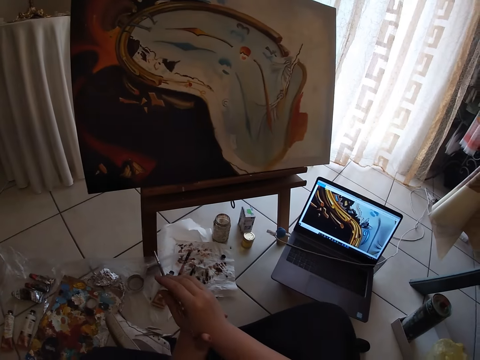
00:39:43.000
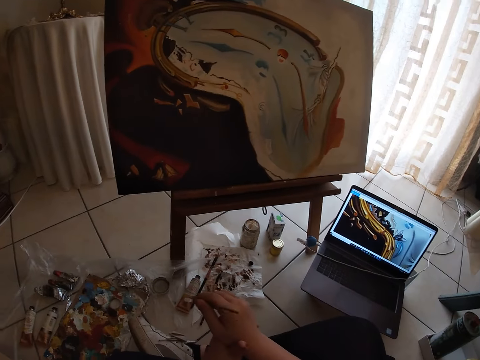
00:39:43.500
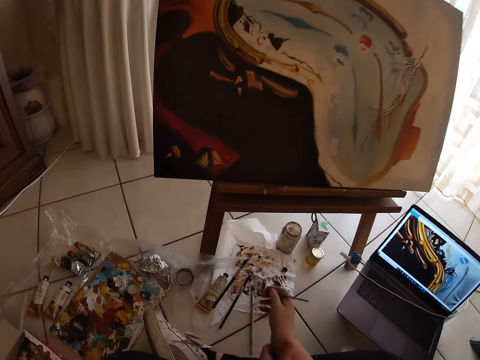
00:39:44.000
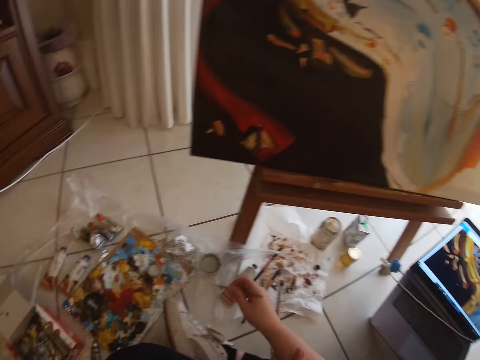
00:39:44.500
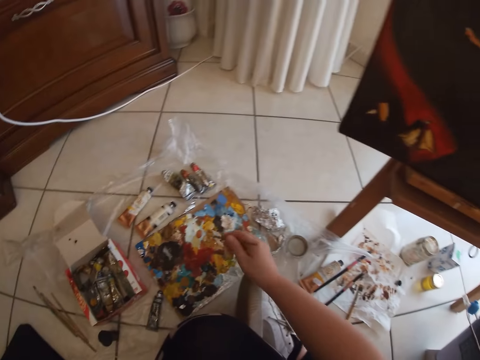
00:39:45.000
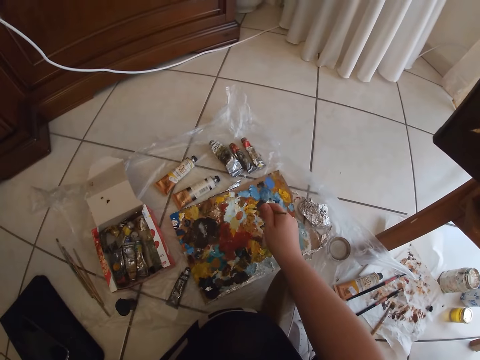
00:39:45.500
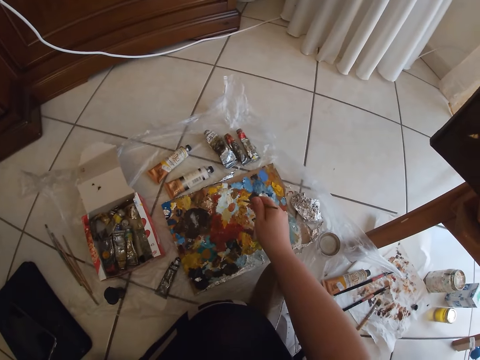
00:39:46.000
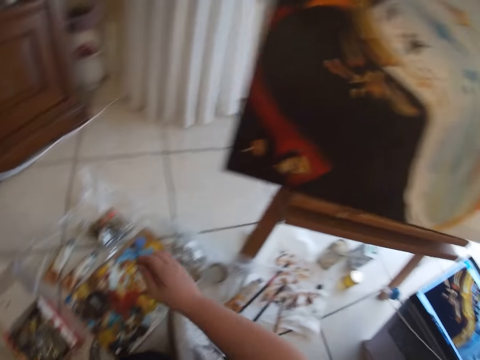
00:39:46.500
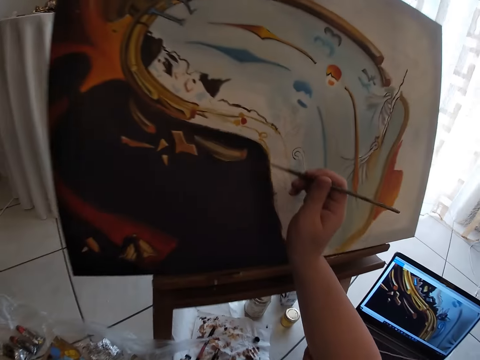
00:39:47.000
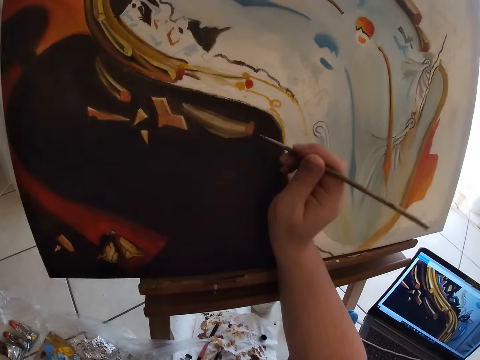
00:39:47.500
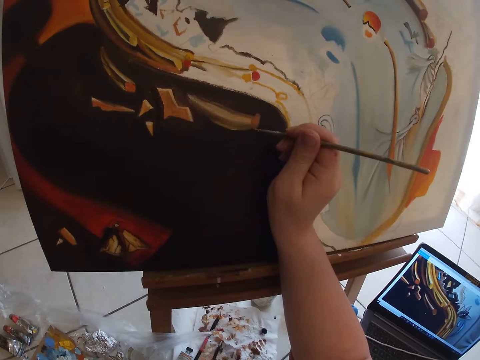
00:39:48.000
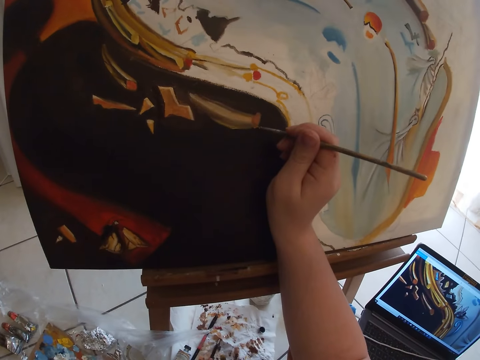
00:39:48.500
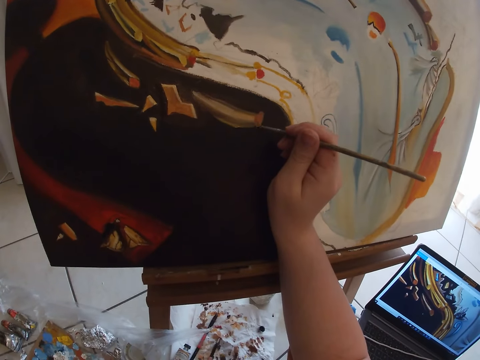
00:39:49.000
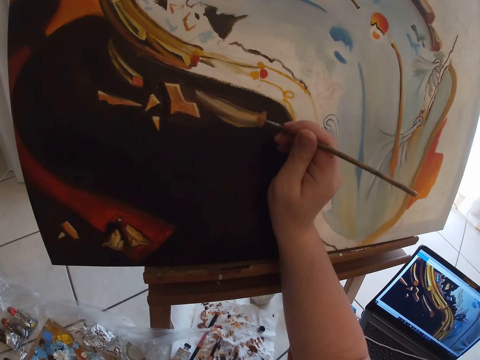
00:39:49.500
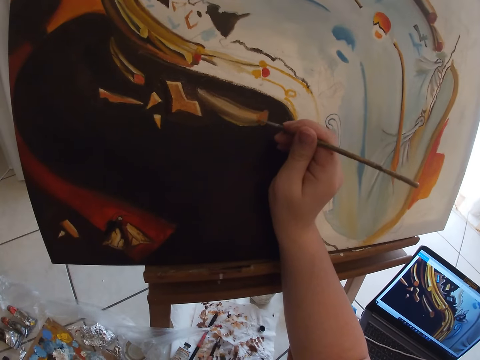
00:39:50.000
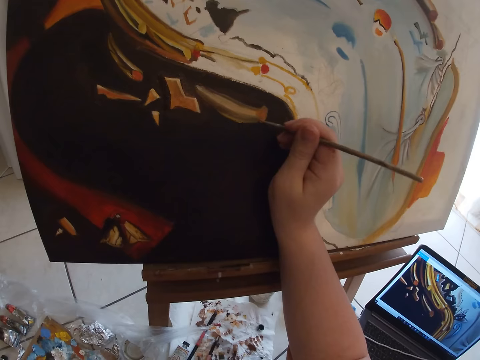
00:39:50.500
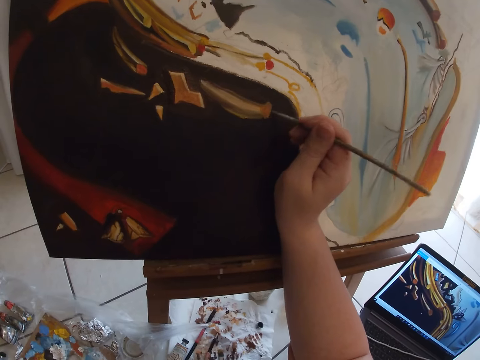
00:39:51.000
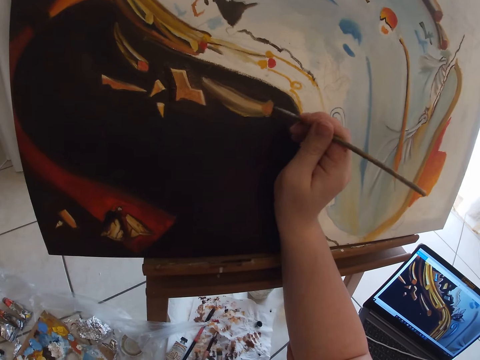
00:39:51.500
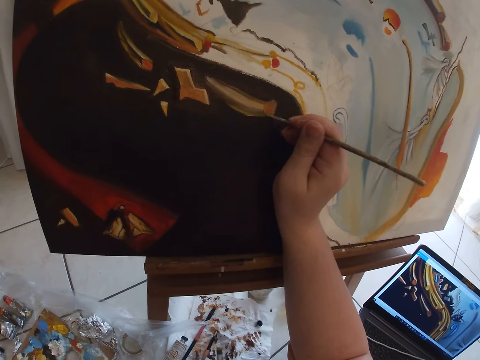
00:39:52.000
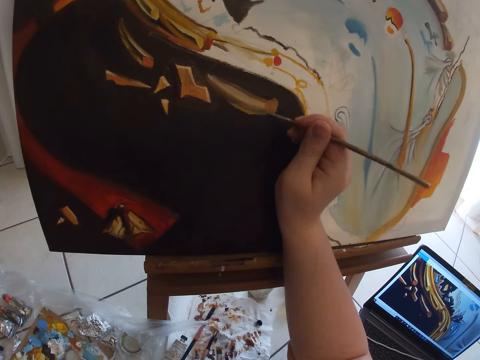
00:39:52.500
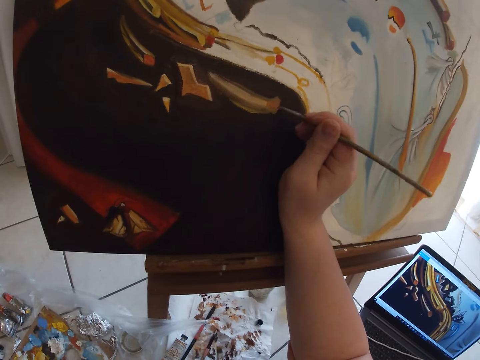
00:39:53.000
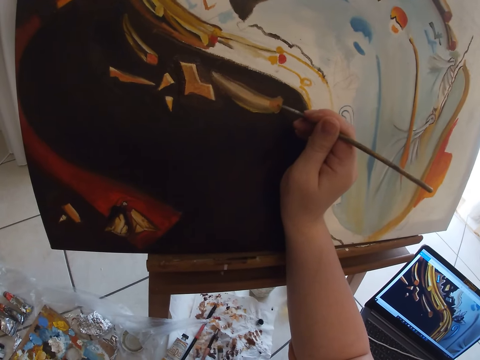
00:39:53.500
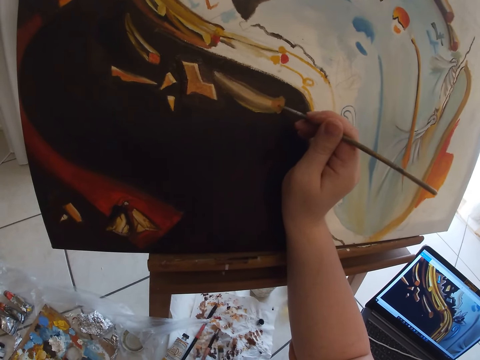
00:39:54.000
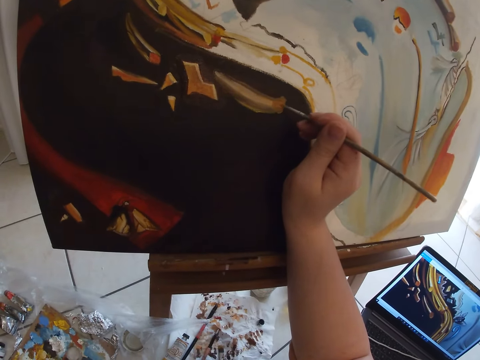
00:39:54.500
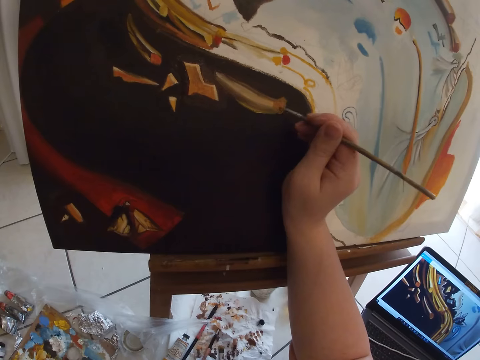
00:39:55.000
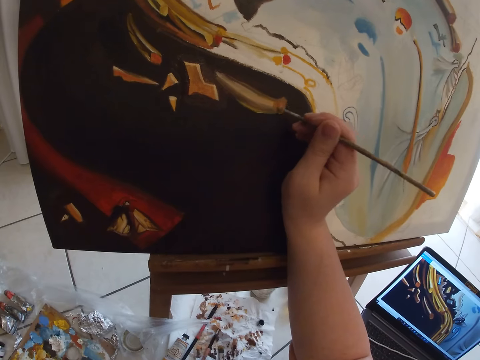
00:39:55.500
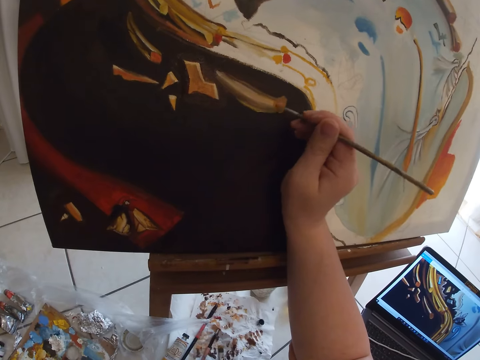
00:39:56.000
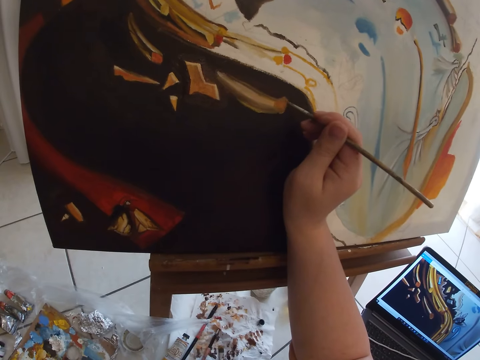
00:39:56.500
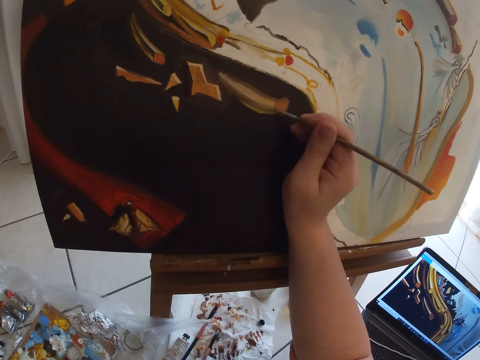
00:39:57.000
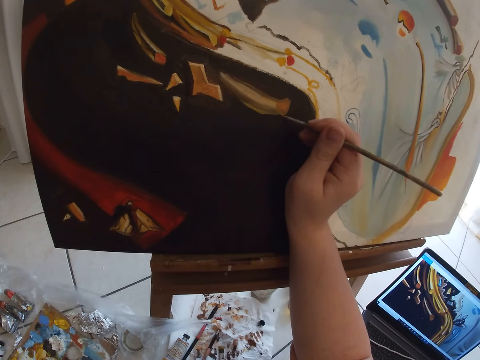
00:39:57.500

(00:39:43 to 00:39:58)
The camera wearer dips the brush in watercolor. He takes paint from the paint board on the ground with the paintbrush in his right hand. He paints the canvas with the paintbrush in his right hand.

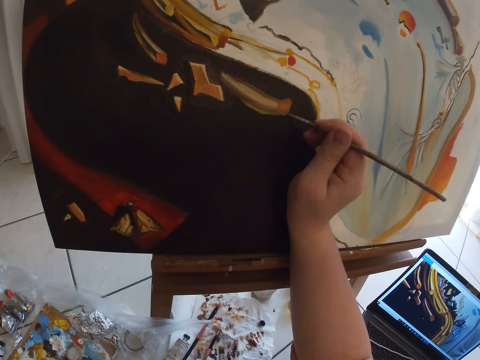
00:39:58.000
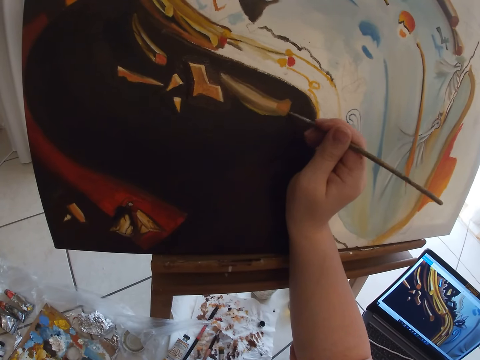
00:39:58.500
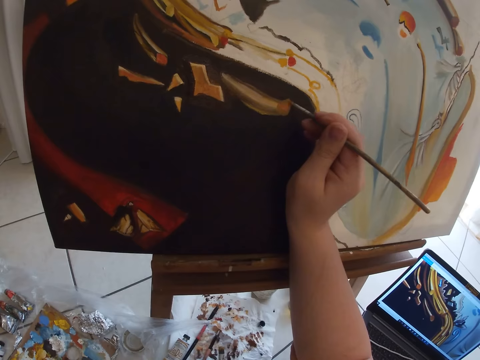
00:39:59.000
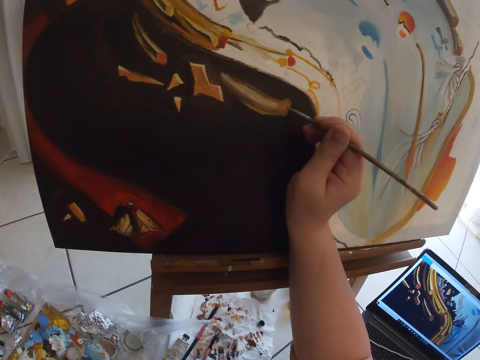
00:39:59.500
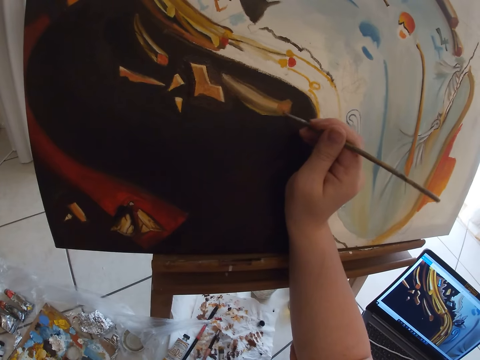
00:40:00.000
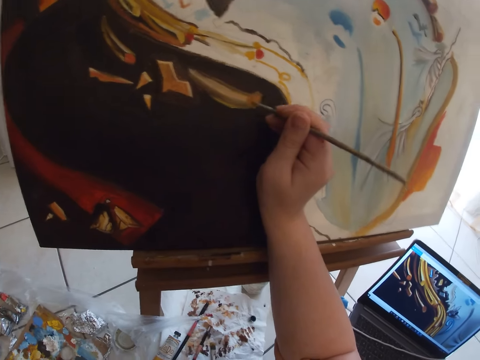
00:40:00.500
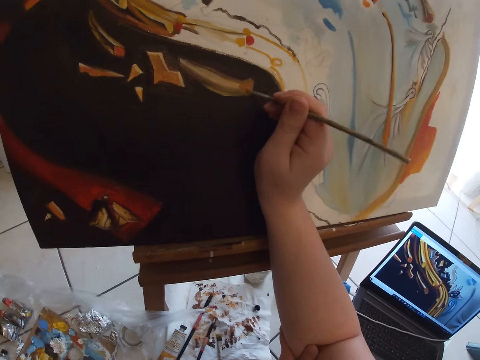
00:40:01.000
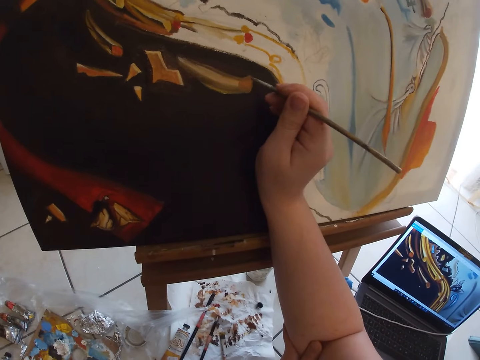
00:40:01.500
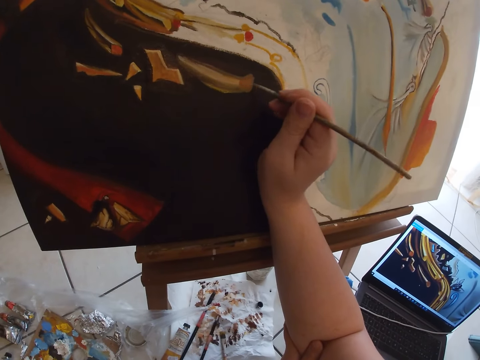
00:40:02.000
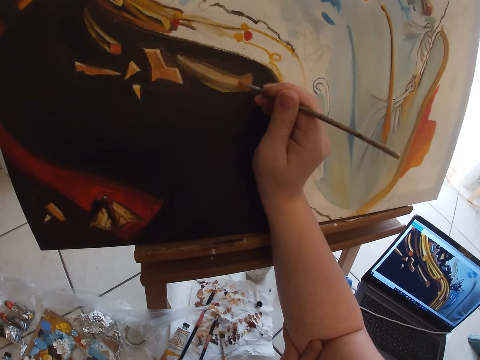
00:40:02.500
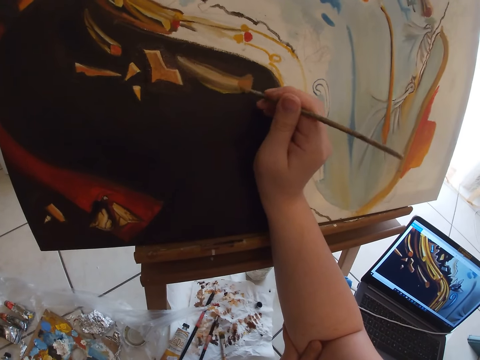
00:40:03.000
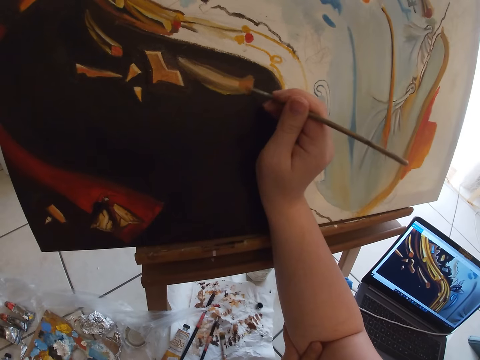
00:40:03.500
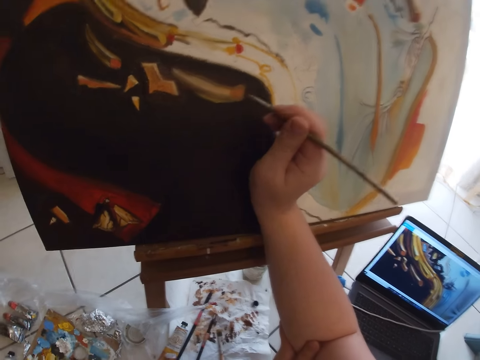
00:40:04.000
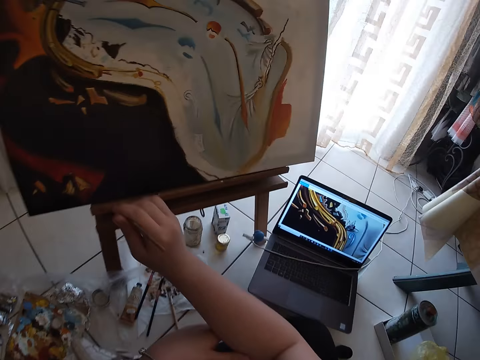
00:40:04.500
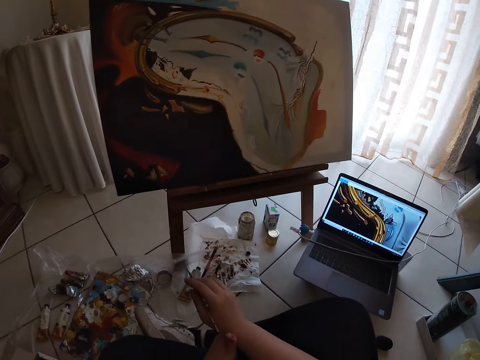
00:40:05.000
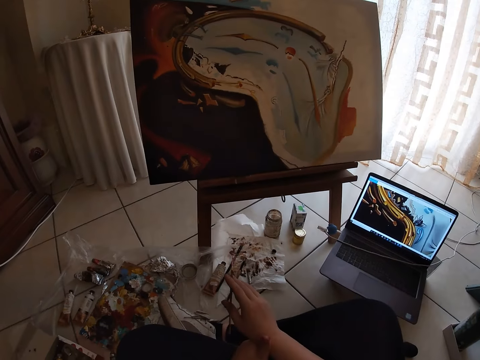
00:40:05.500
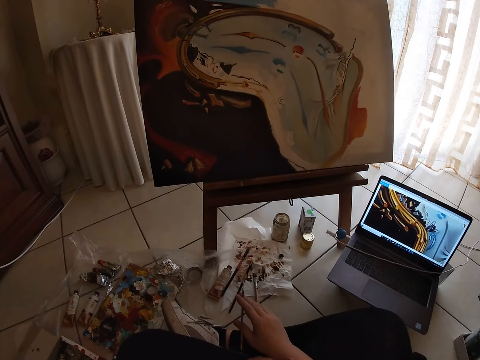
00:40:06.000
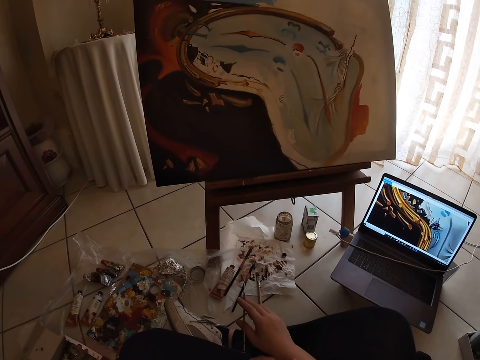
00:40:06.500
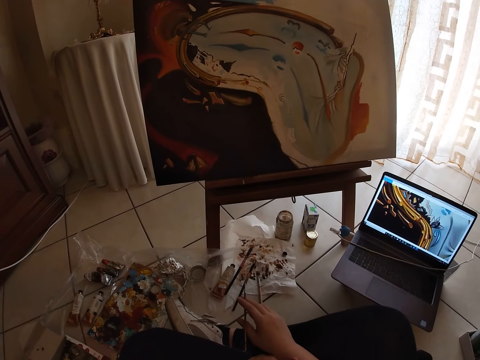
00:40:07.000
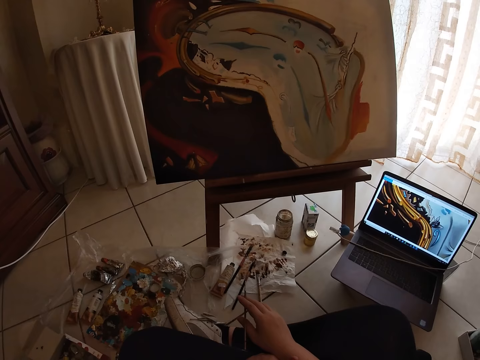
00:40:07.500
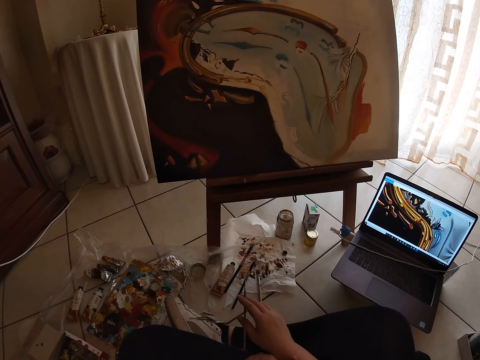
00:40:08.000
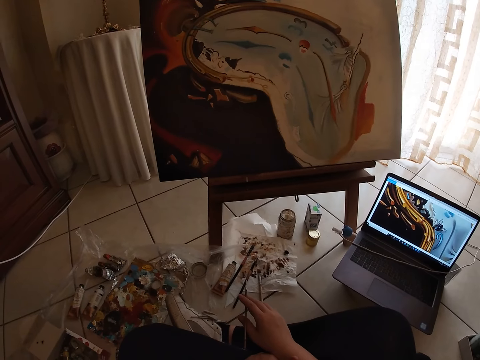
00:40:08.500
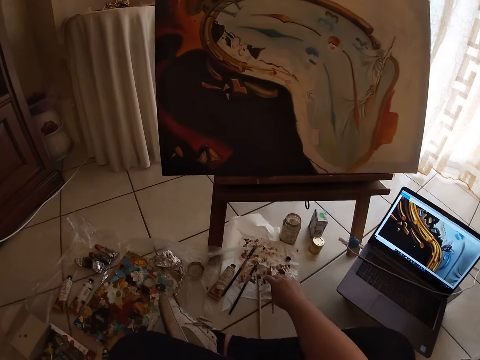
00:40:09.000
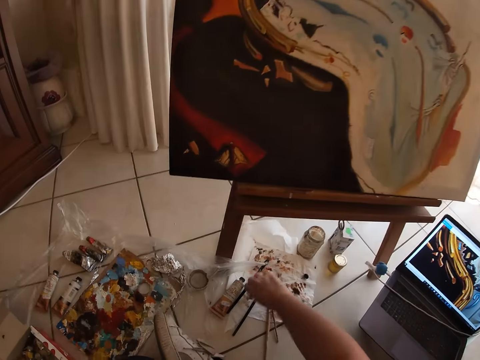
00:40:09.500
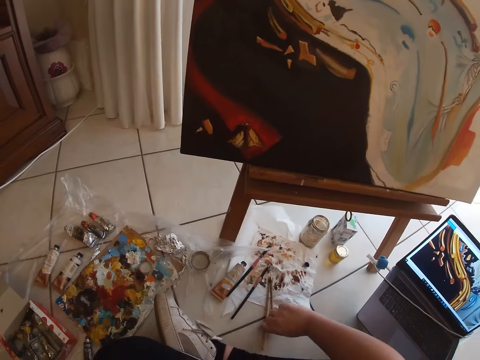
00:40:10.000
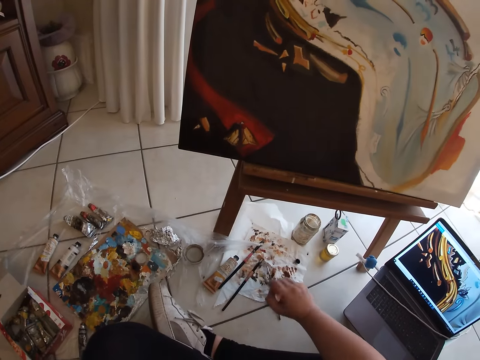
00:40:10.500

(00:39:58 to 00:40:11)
The camera wearer looks at the painting. He drops the paintbrush in his right hand on the paper lying on the ground. He picks up a paintbrush from the paper lying on the ground with his right hand.
